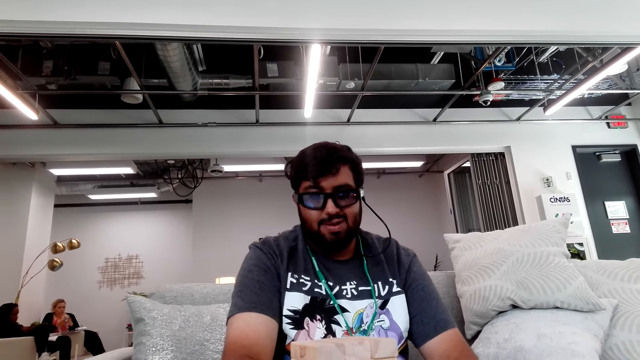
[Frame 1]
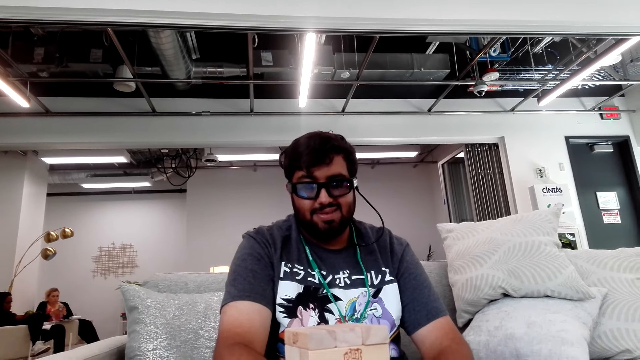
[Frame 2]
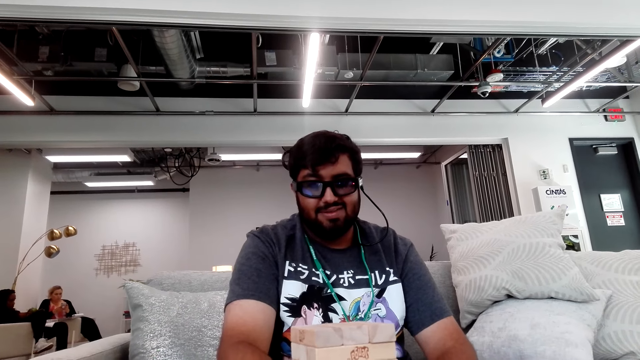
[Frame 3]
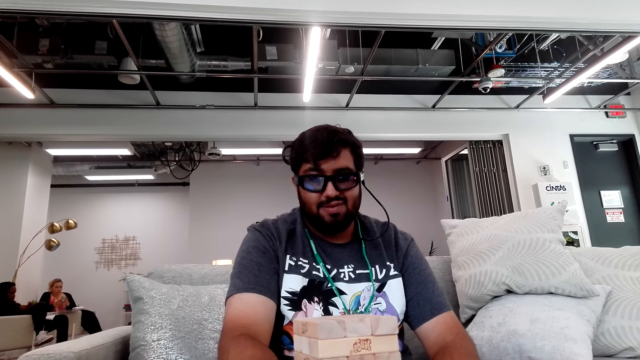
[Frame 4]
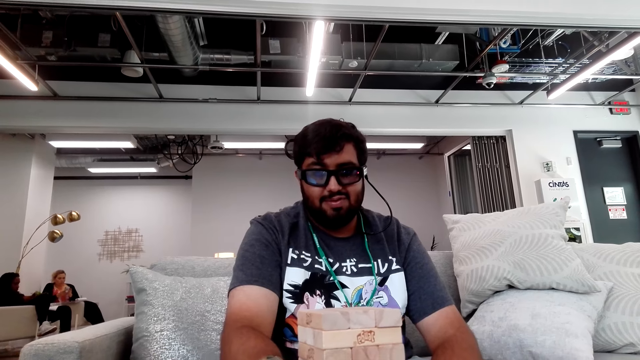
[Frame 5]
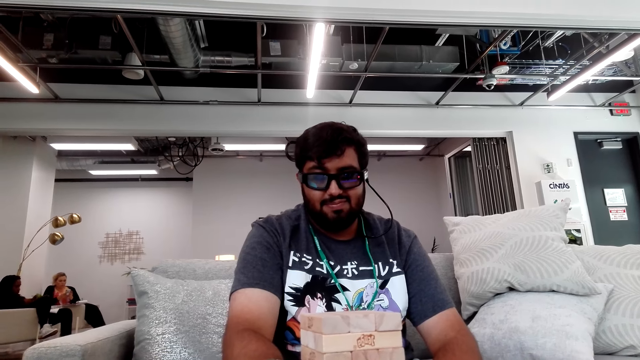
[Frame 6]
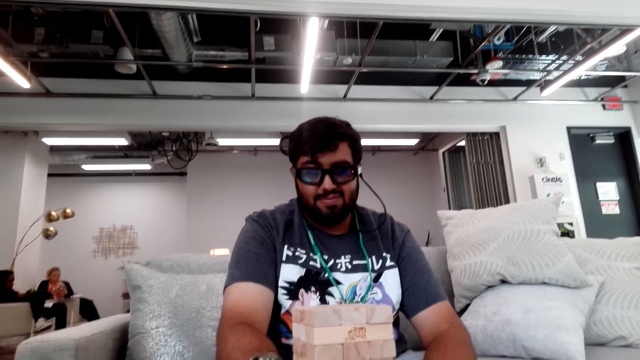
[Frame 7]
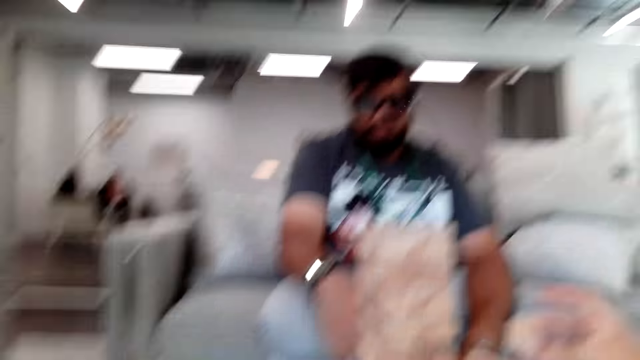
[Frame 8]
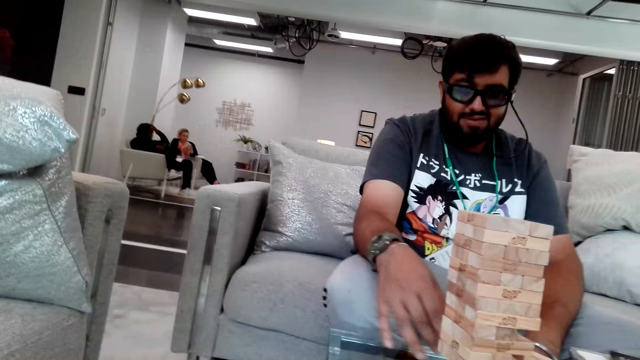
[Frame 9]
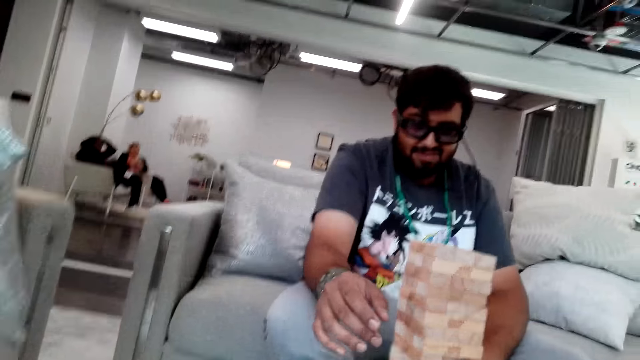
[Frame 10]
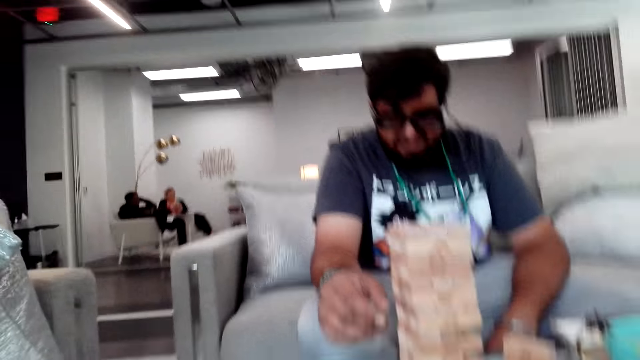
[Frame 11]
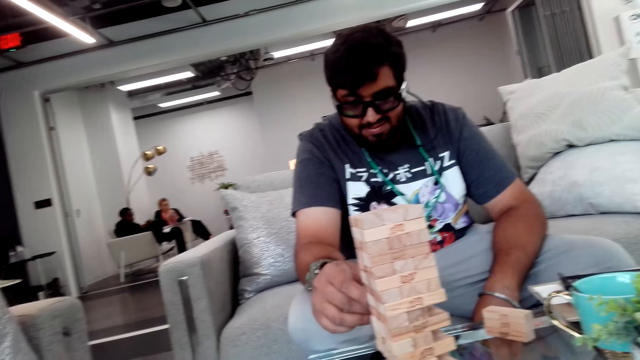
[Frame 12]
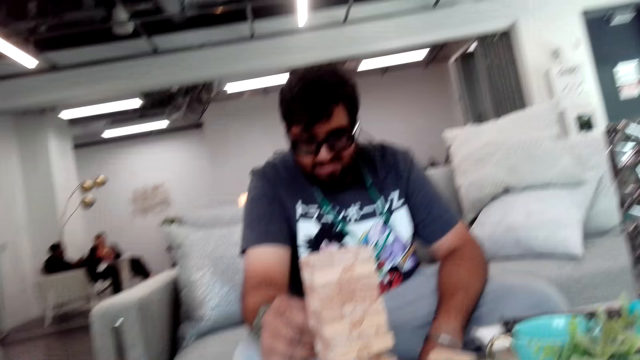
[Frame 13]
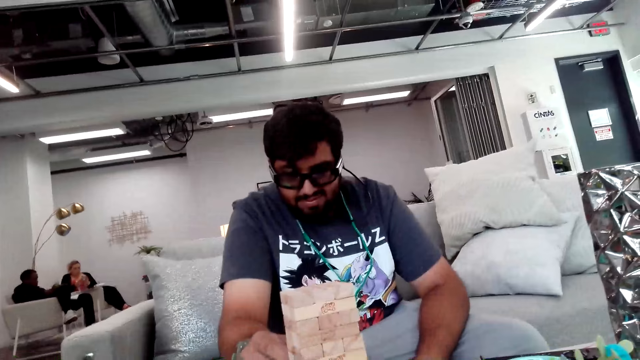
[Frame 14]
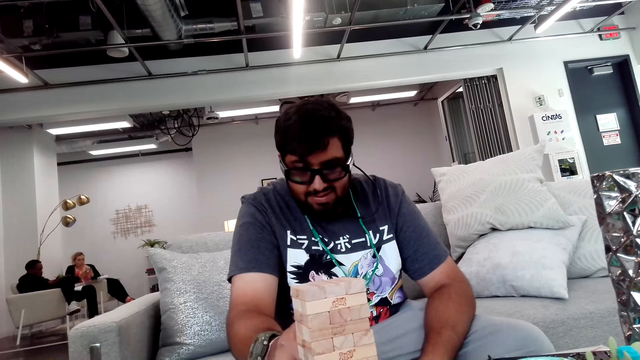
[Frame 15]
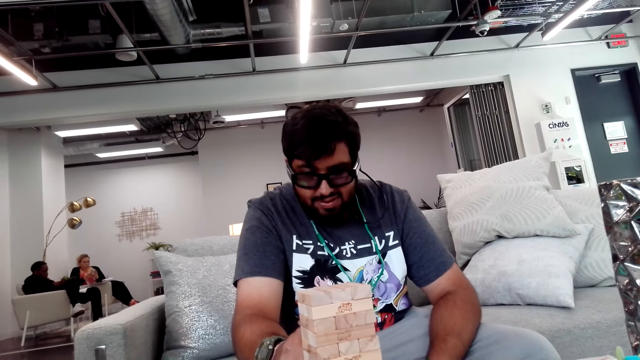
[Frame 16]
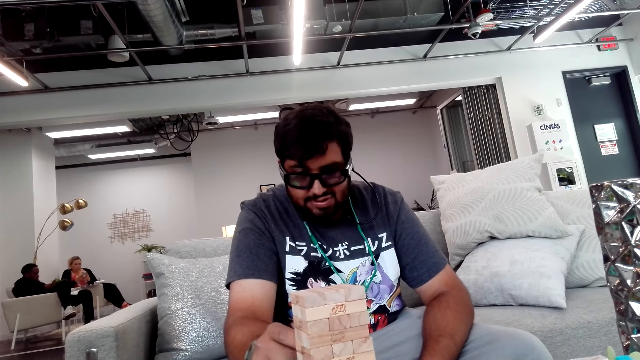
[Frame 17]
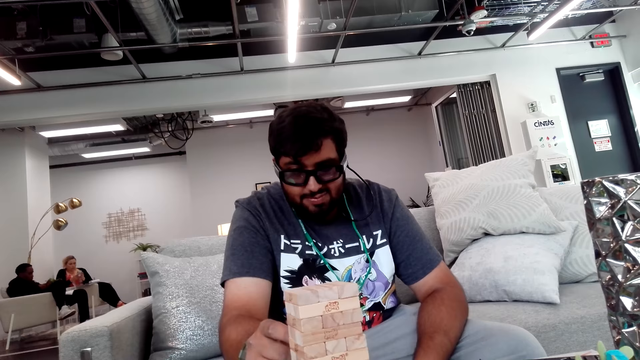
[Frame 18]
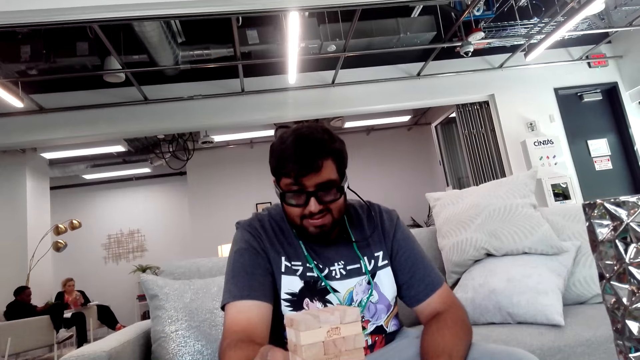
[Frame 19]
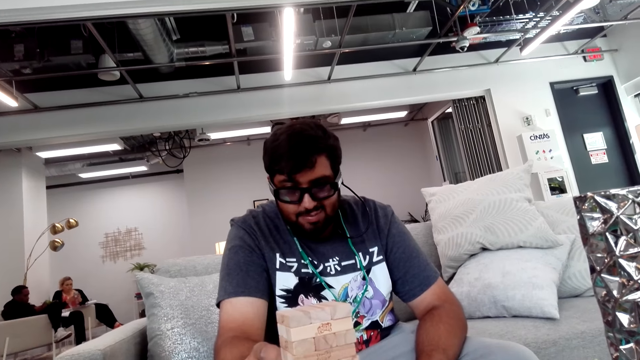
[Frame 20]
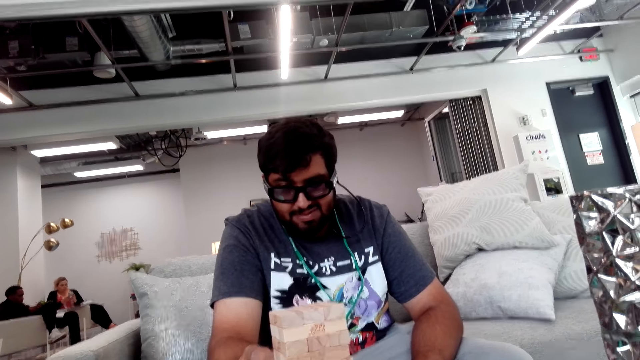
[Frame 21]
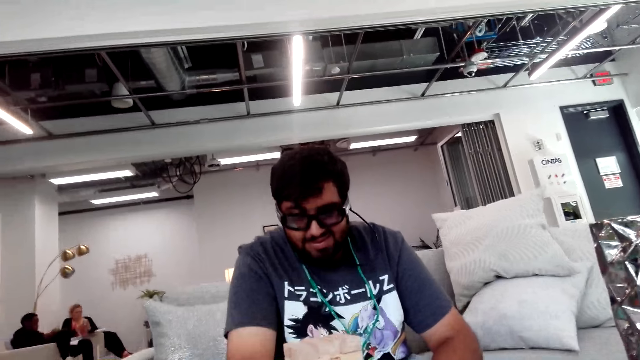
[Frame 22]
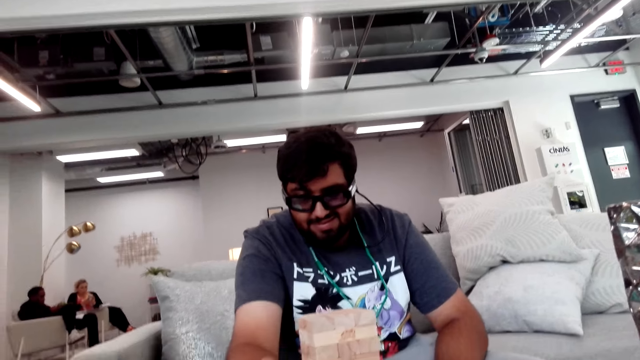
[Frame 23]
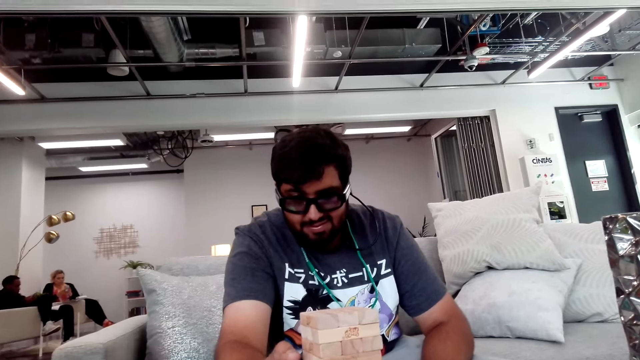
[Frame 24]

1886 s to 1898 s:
A man talks with the camera wearer.

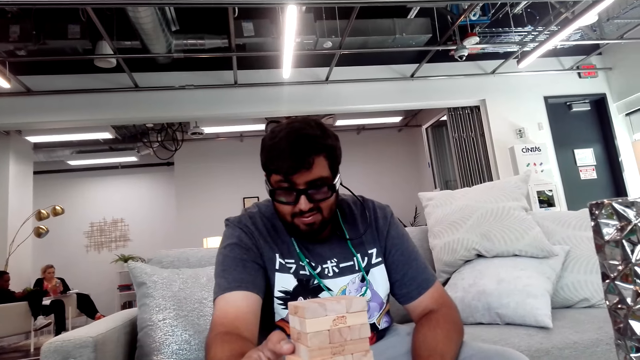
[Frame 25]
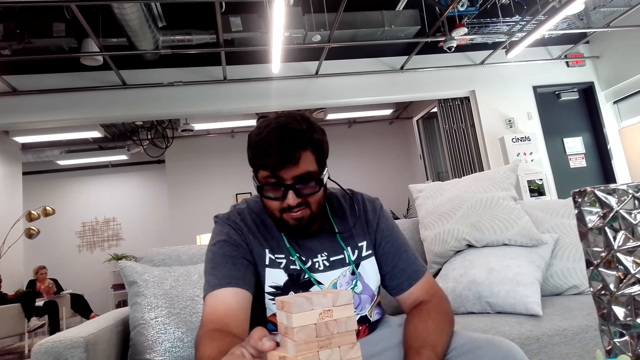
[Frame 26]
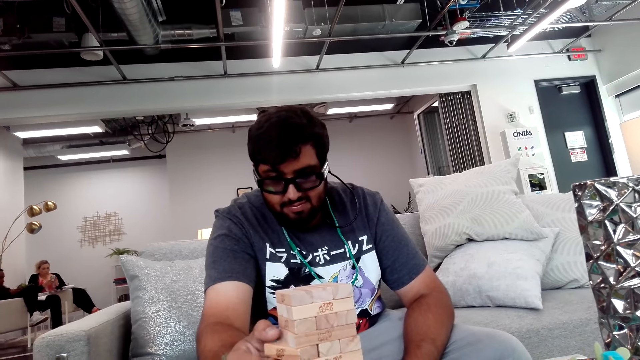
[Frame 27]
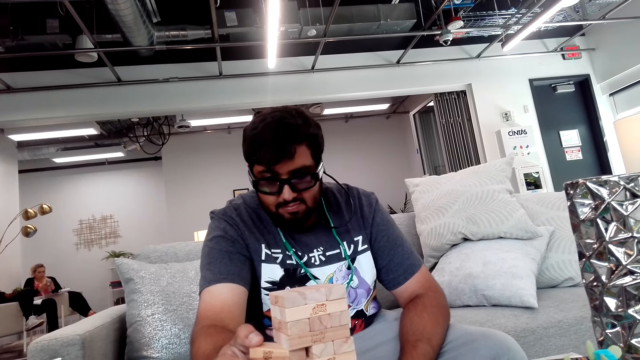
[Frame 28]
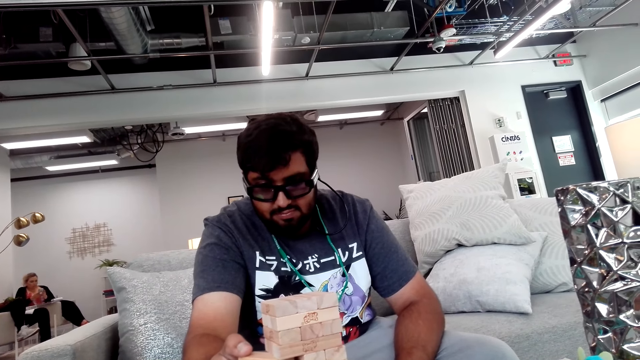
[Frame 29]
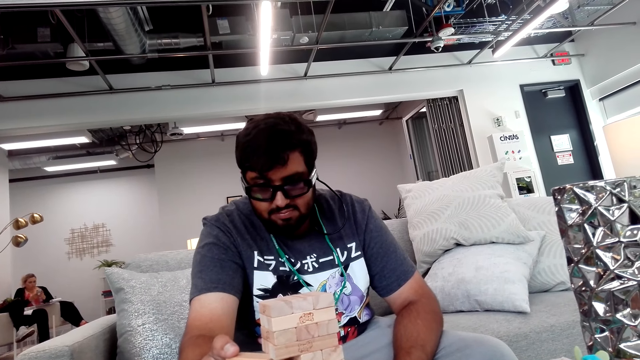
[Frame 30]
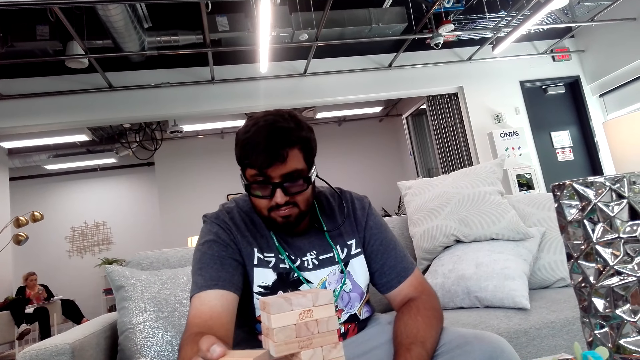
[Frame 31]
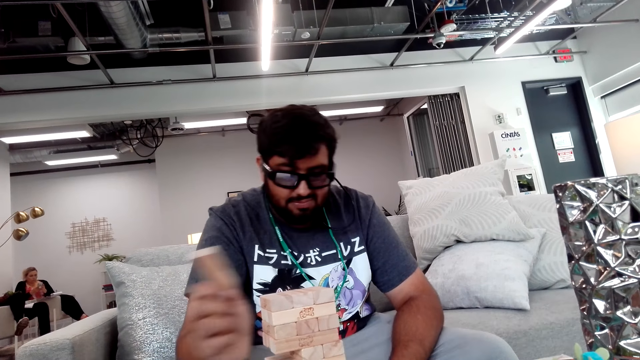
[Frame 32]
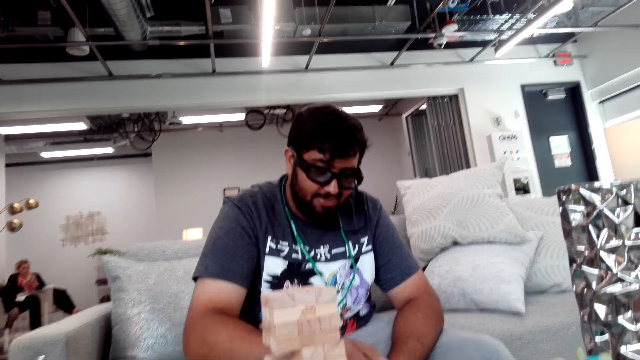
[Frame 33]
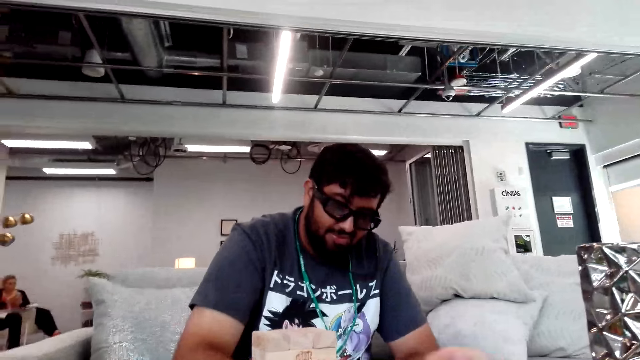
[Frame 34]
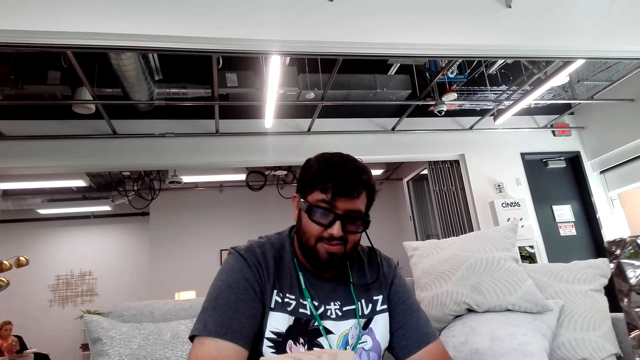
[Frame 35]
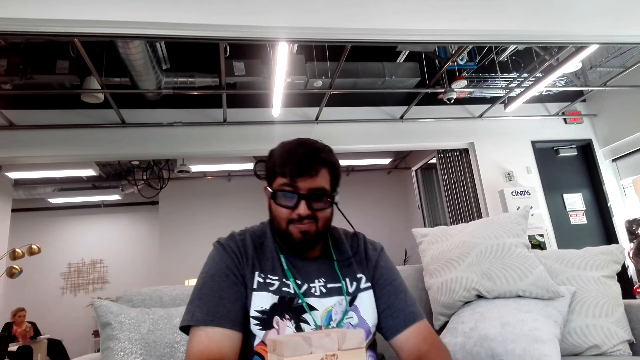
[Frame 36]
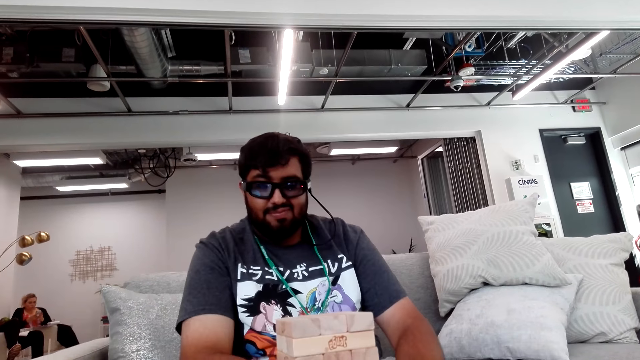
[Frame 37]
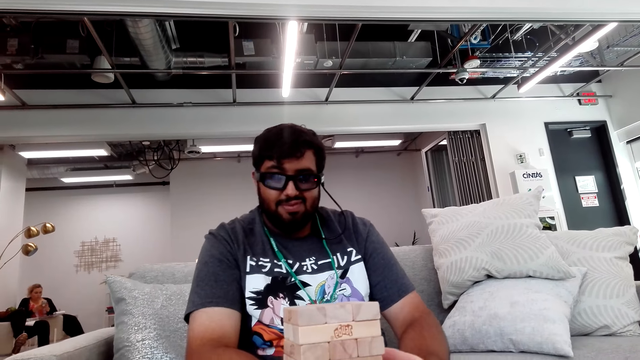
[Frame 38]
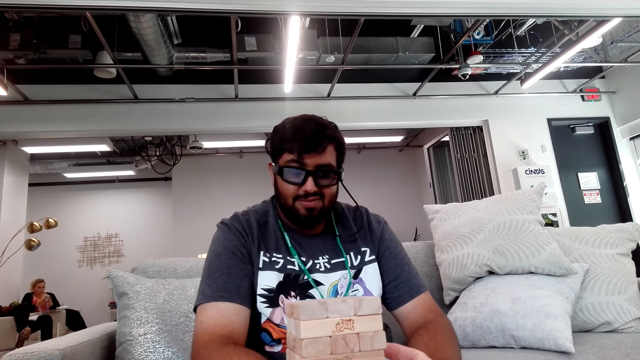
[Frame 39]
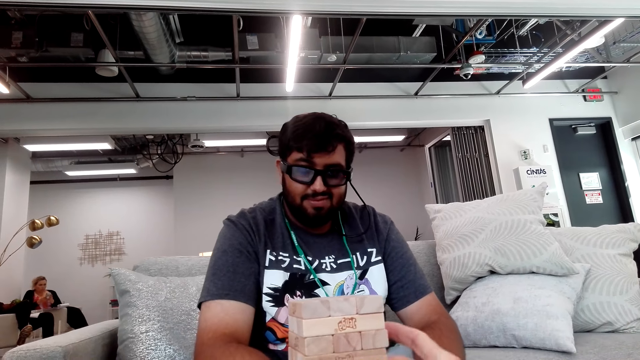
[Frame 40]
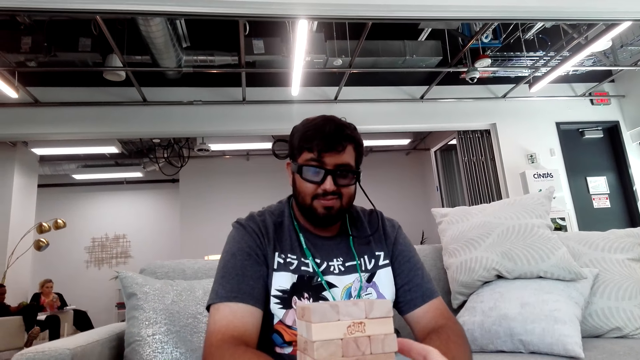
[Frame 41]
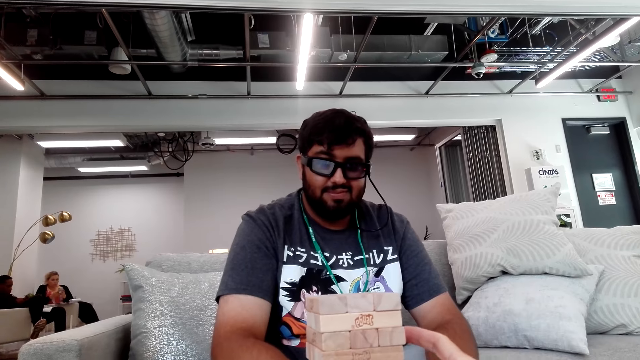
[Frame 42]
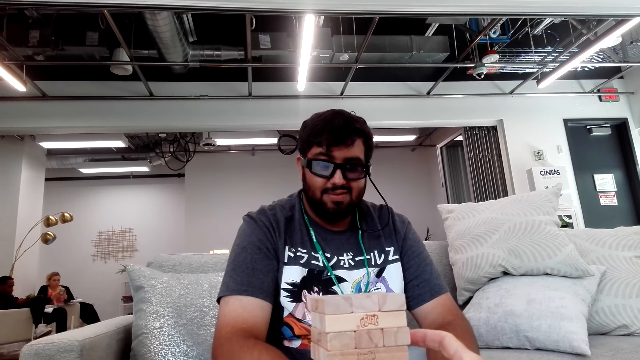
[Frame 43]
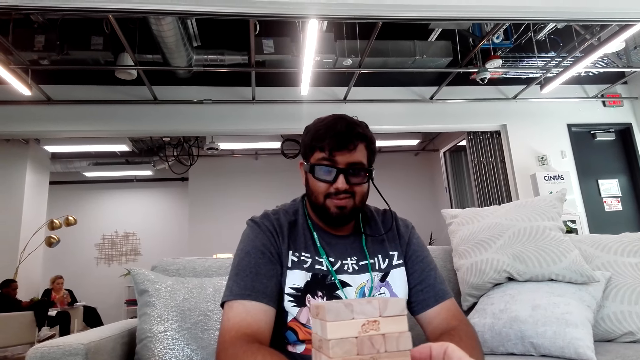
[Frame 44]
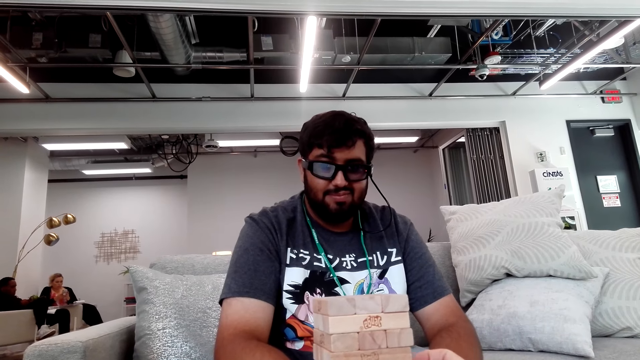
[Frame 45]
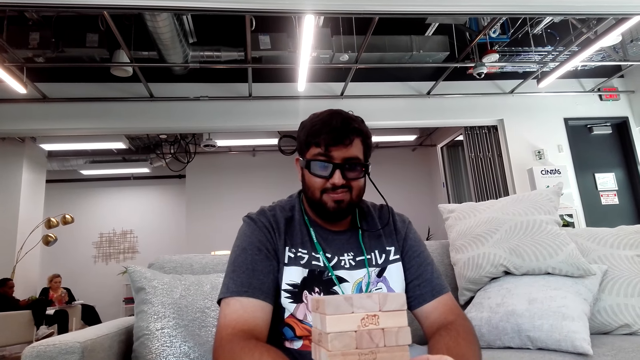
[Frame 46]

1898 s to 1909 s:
A man takes a block from the tower and places the block on the table.
